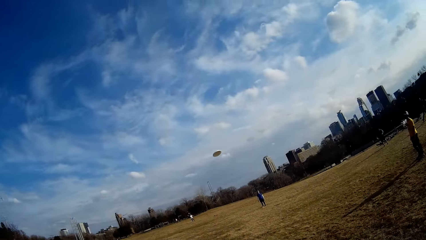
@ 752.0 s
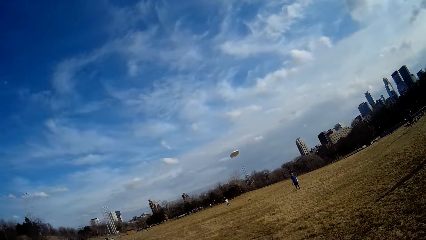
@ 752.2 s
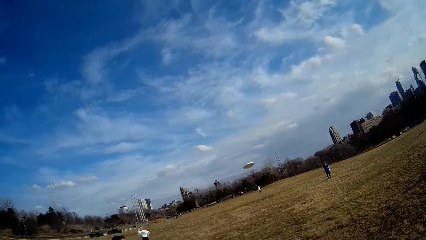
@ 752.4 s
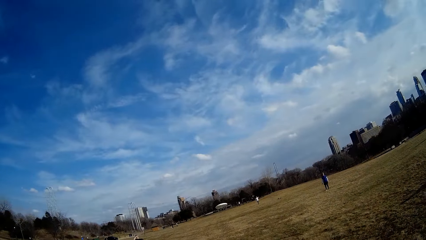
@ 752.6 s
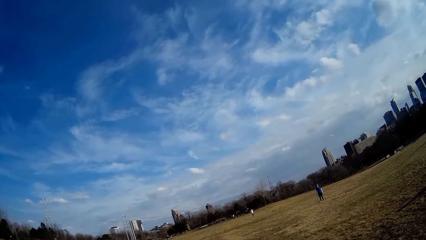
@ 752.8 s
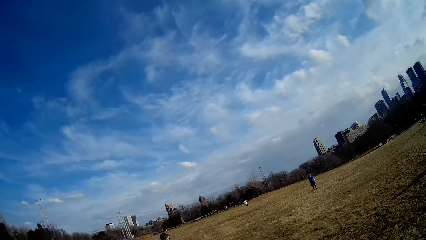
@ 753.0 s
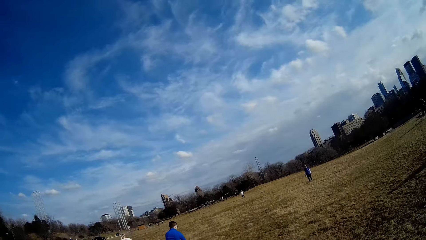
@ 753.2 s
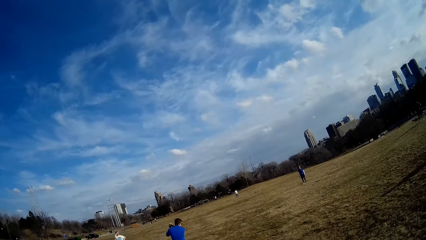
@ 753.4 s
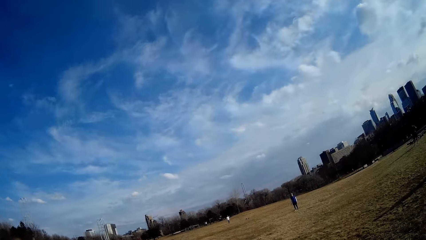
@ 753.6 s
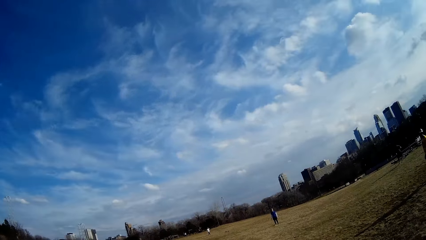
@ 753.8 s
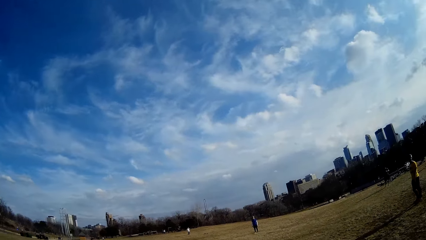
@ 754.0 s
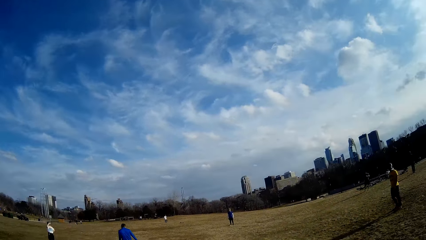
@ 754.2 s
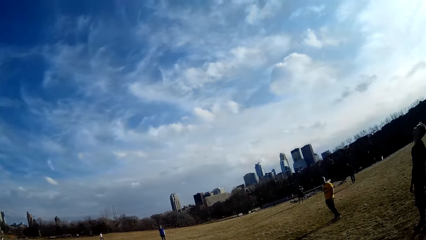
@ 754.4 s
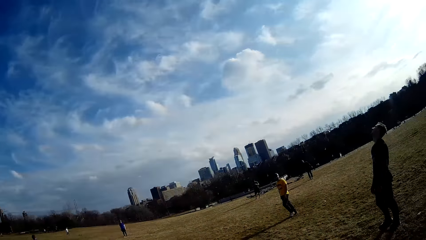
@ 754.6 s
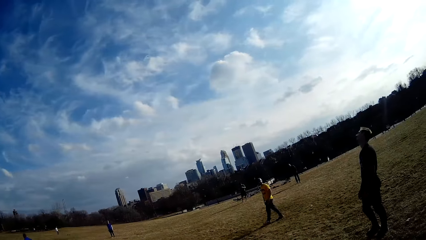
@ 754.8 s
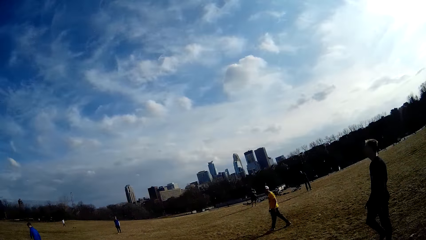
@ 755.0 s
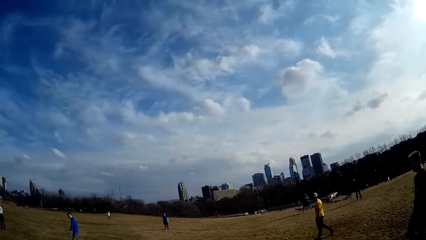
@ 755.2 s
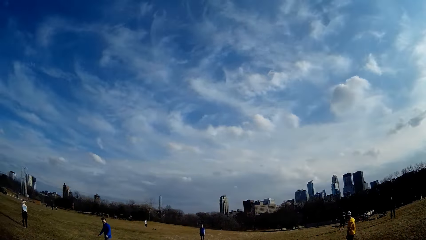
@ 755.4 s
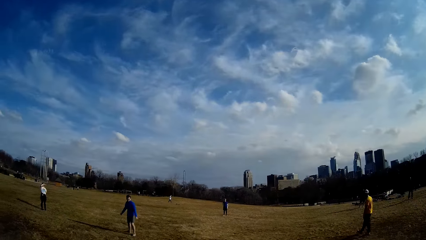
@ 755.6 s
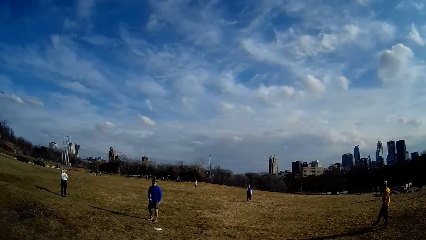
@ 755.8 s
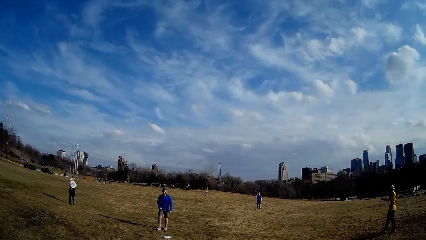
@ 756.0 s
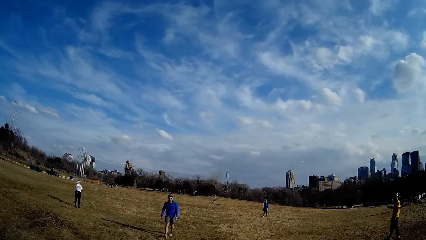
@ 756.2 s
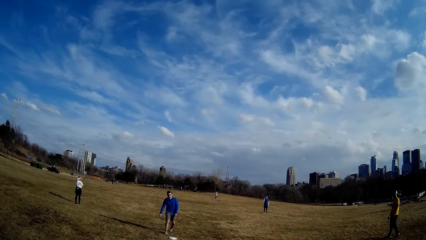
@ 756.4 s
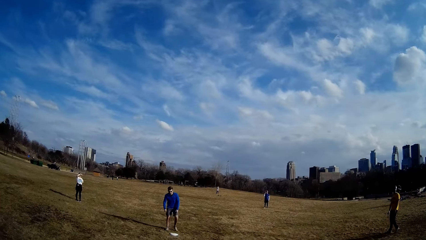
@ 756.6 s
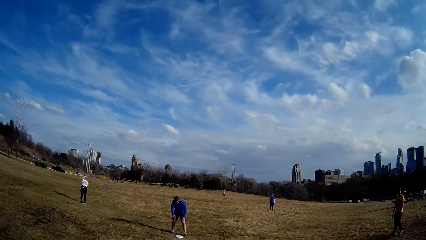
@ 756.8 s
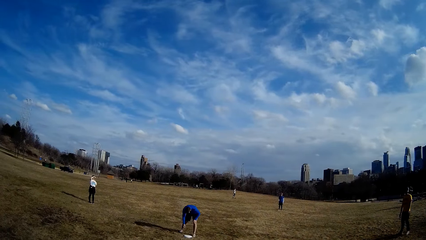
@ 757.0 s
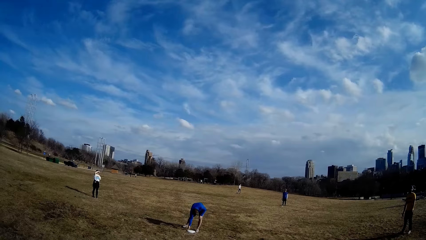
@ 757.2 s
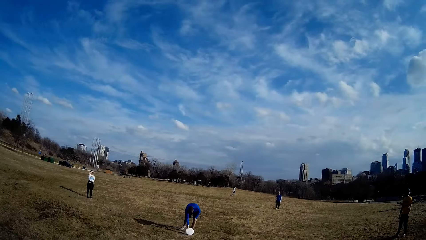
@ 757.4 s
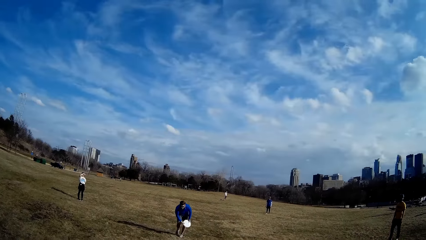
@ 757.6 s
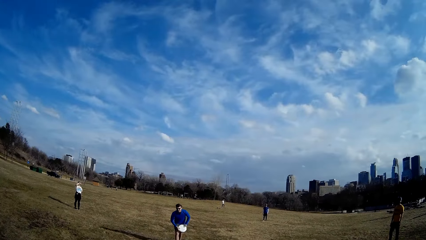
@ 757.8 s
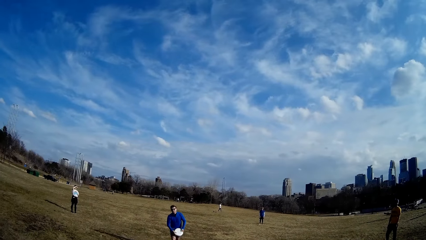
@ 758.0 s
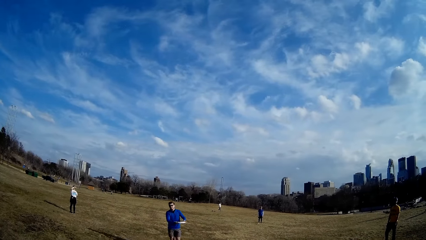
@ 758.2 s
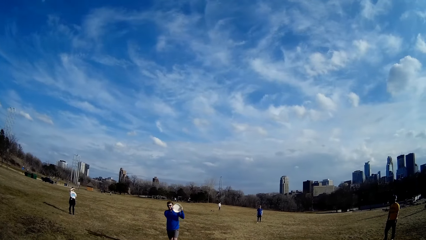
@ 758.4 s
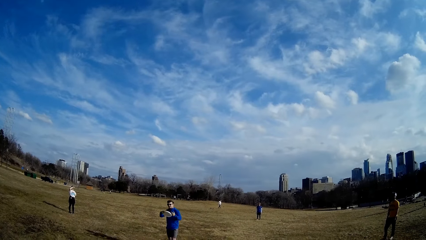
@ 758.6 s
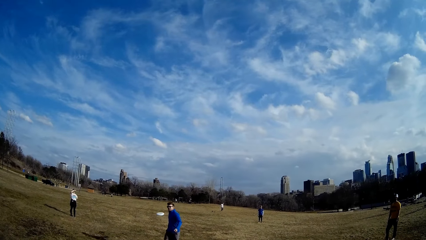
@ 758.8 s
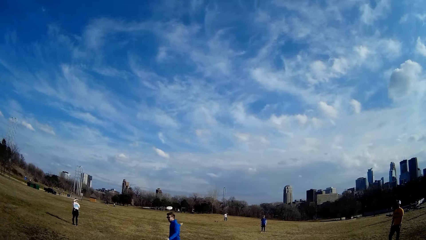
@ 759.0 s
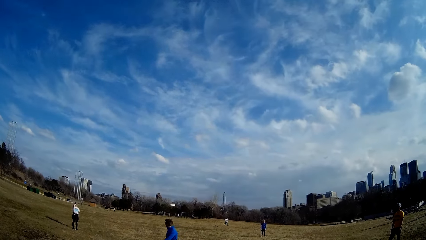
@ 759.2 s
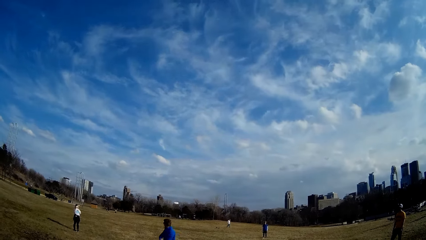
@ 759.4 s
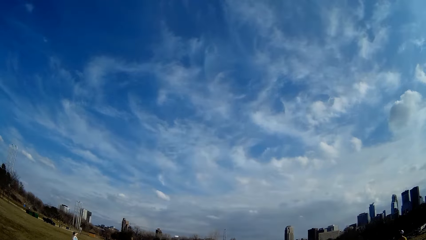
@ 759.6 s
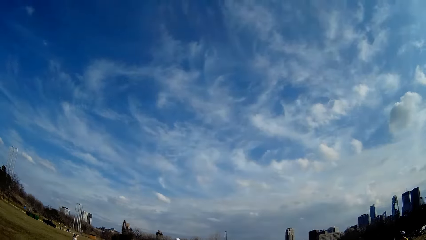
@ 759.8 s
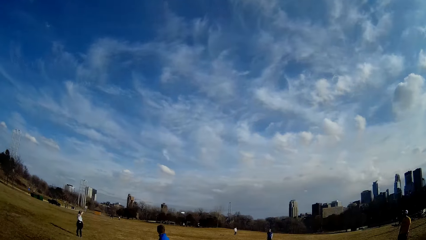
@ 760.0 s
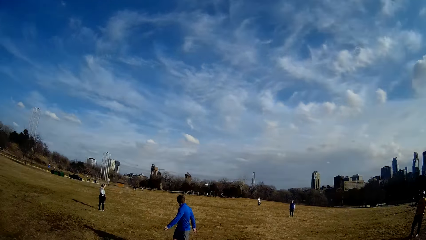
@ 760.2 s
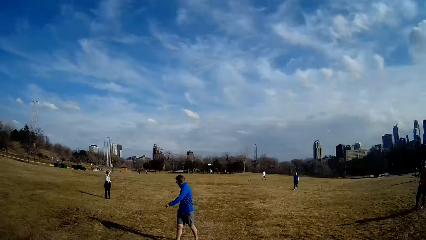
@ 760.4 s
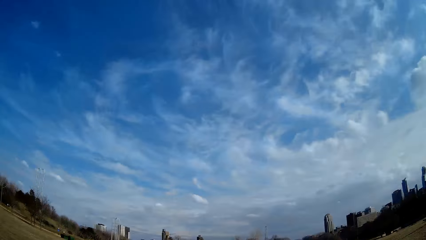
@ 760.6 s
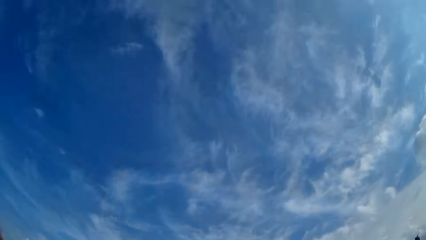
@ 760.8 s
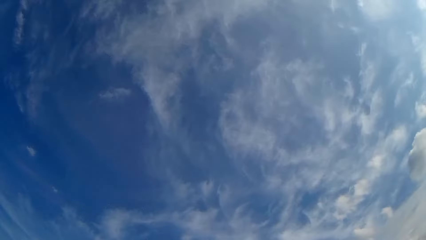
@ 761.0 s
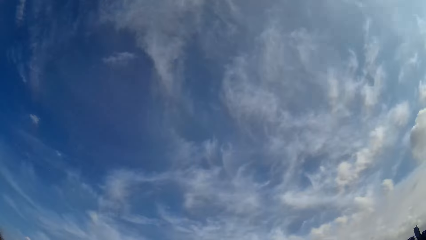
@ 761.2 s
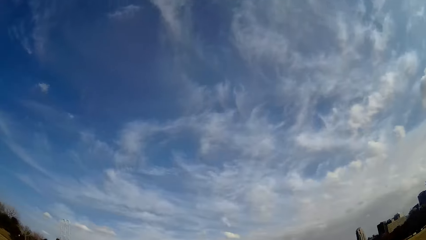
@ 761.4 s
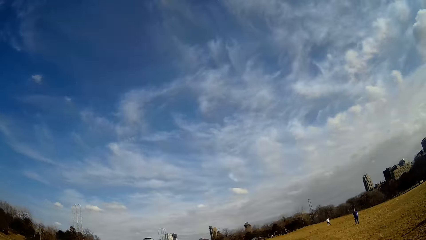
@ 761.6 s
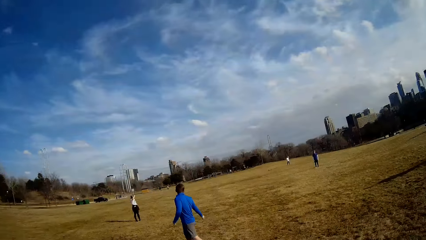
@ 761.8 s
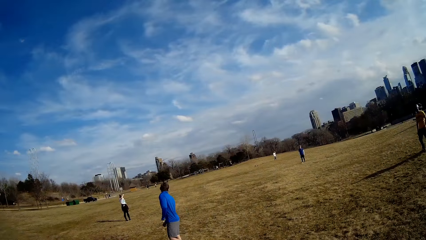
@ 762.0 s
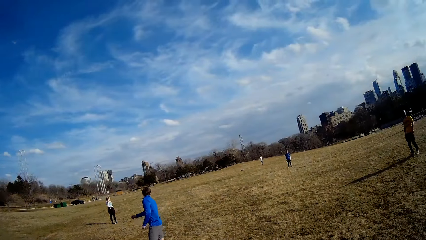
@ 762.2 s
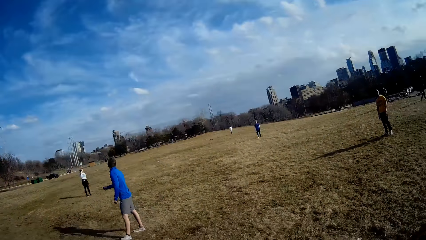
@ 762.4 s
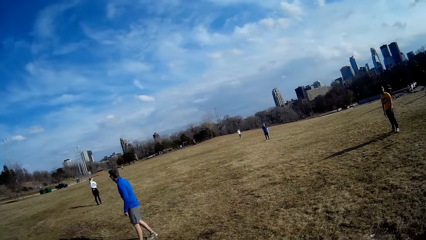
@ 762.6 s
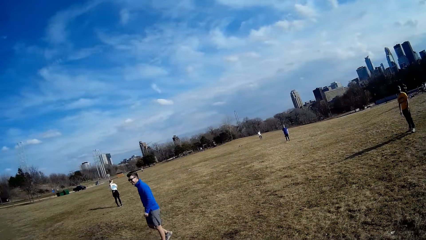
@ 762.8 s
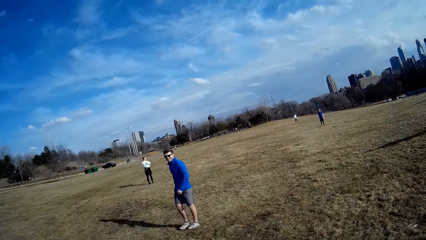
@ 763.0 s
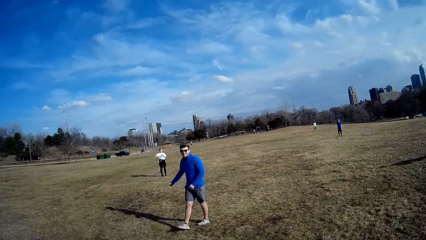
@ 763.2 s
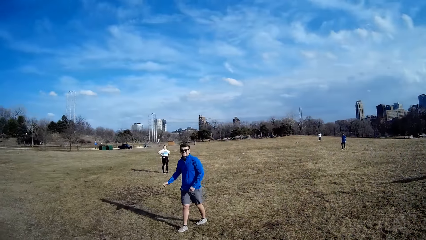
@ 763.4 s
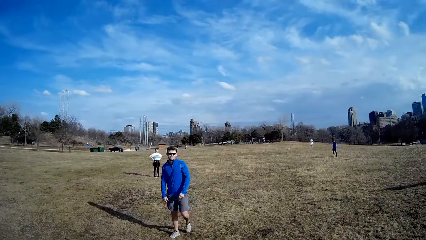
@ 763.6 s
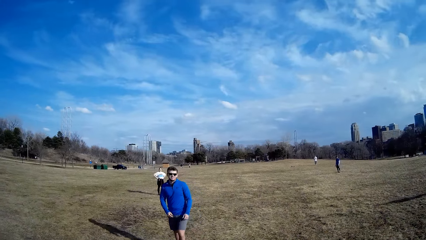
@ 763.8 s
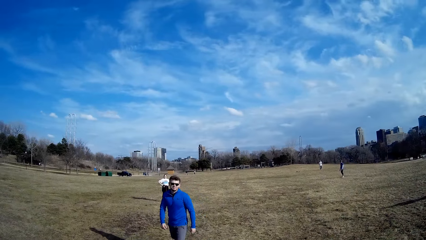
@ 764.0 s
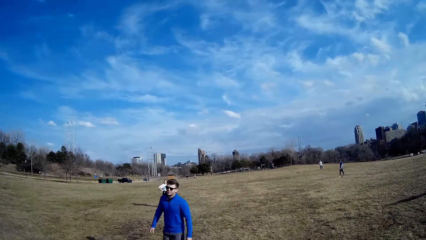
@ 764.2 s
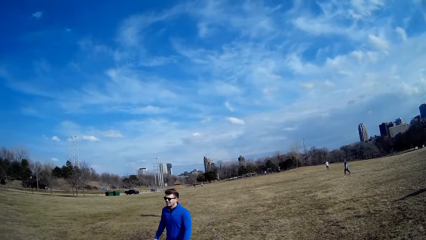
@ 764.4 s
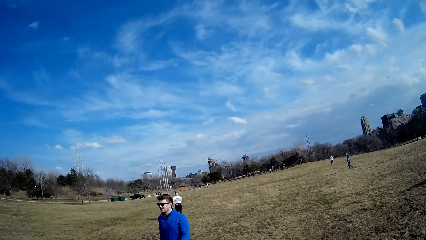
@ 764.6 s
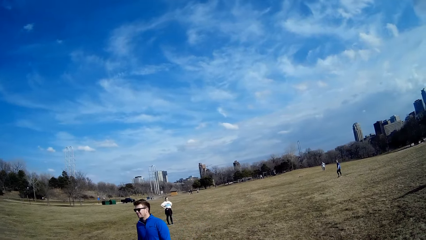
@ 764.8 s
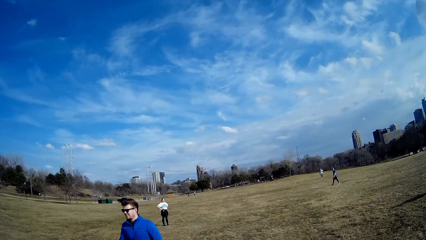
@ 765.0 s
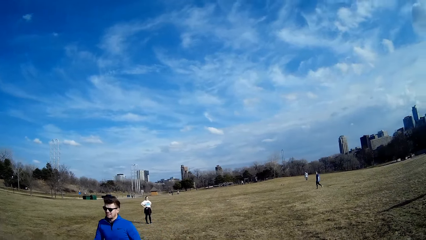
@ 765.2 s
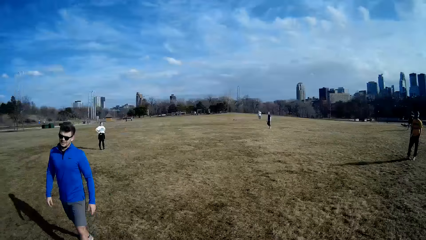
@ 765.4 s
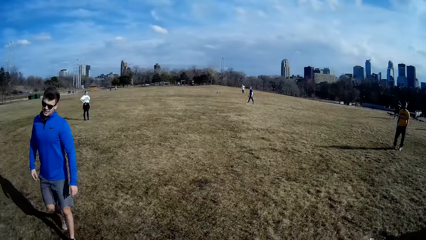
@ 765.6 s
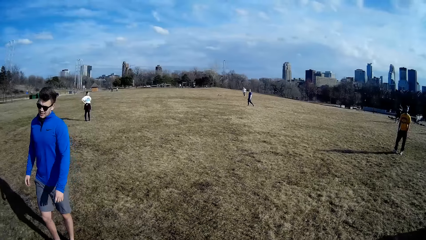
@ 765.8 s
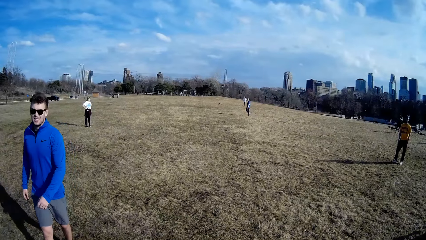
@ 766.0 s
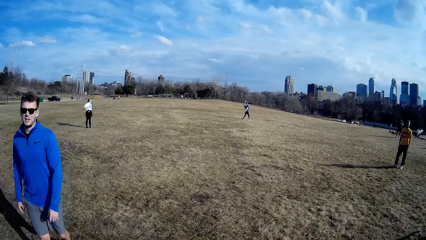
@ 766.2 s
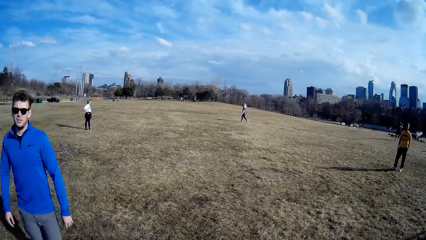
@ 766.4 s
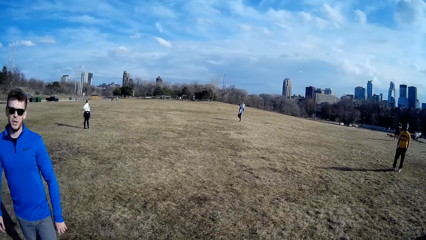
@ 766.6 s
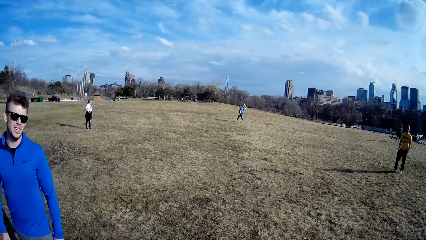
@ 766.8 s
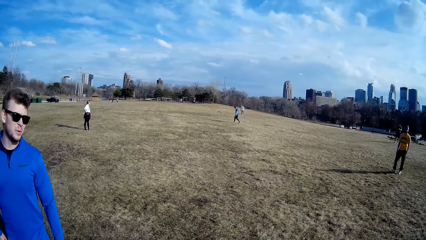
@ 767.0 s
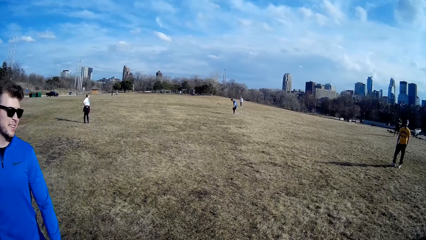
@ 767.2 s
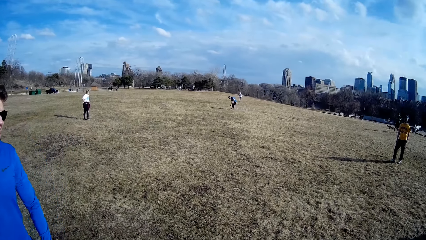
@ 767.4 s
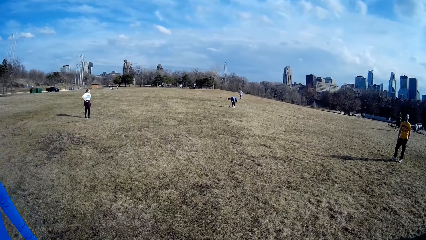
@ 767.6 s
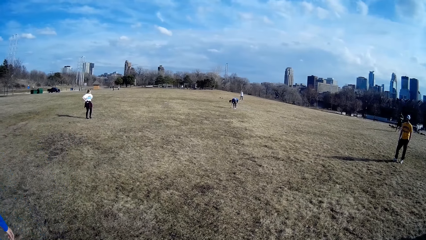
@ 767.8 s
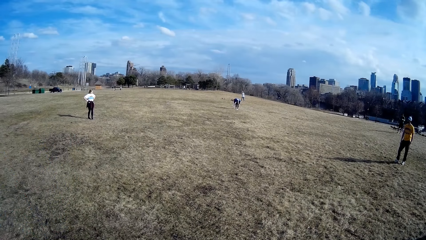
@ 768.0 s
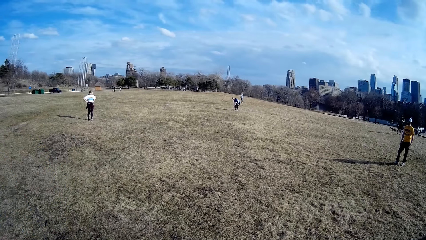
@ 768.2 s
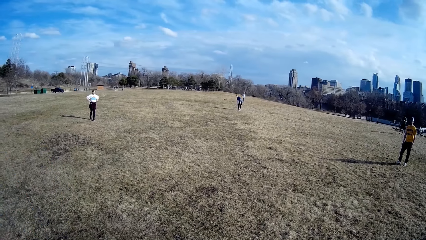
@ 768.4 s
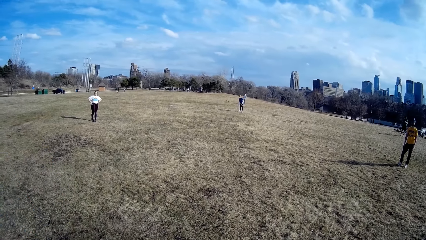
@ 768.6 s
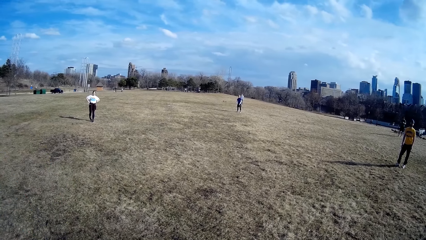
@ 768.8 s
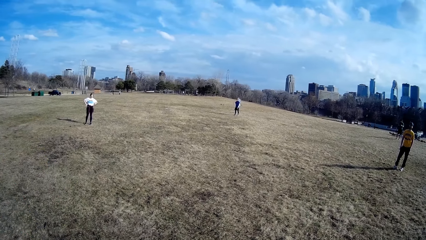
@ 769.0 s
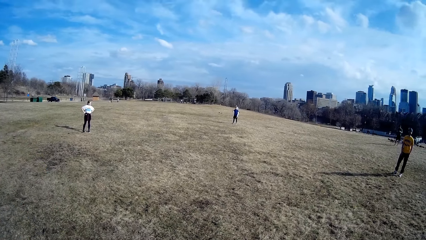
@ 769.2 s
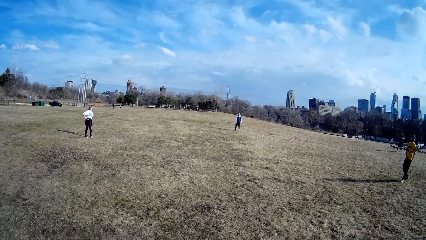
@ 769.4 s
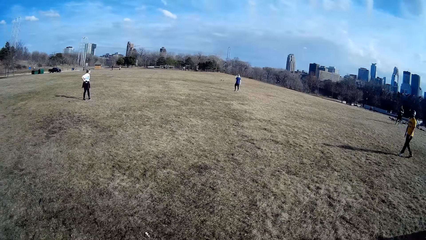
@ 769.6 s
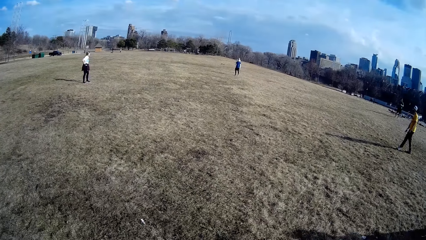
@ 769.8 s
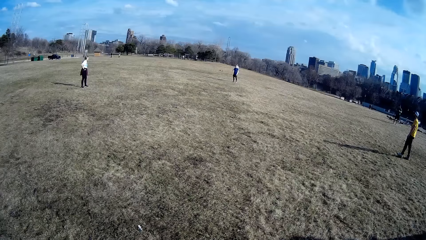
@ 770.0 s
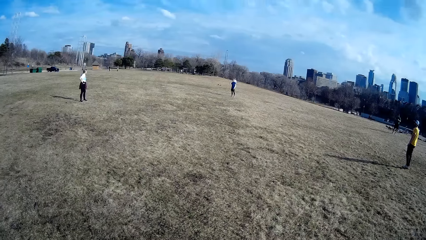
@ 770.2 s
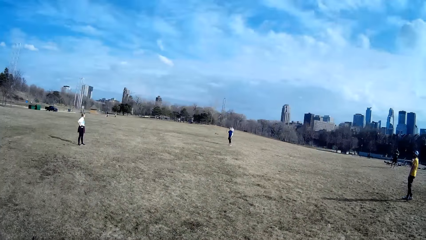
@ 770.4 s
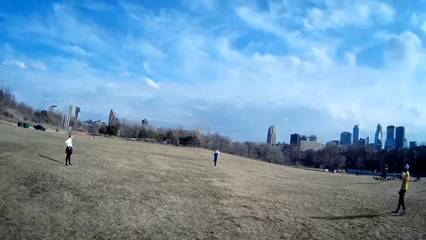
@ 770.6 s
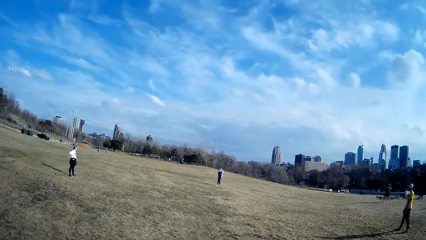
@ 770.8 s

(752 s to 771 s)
A man picks up the flying disc from the ground with his hand. The man throws the flying disc. Another man picks up the flying disc from the ground with his hand.
